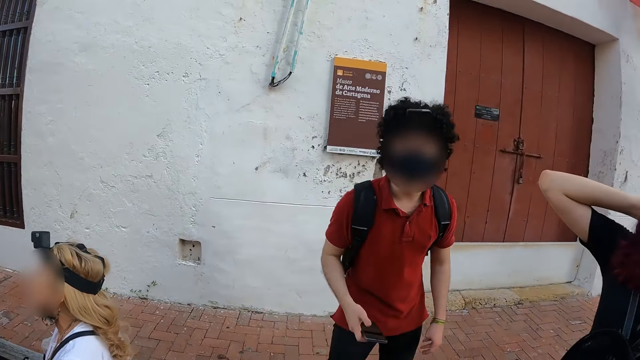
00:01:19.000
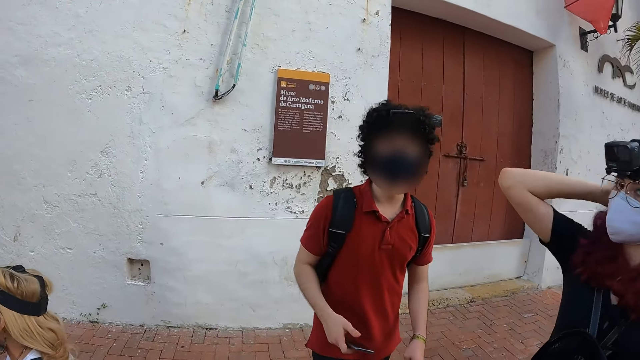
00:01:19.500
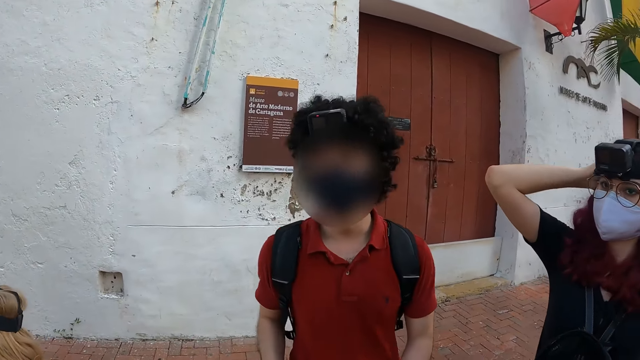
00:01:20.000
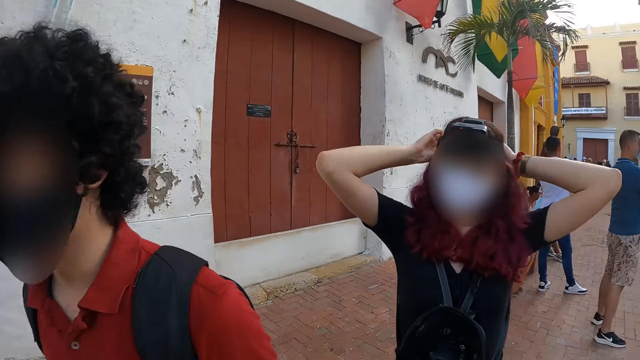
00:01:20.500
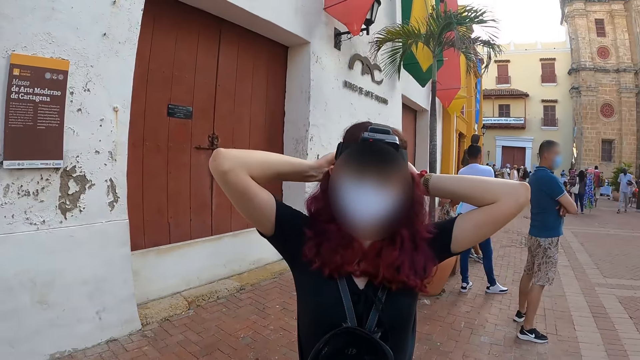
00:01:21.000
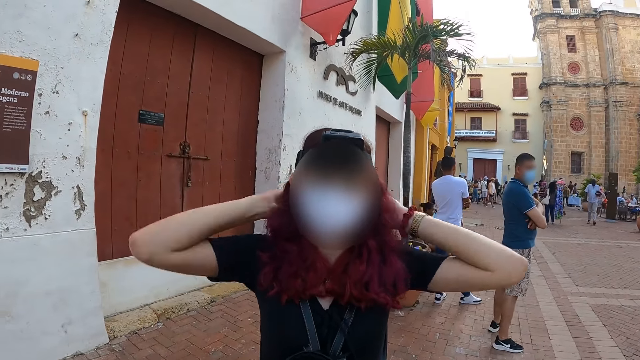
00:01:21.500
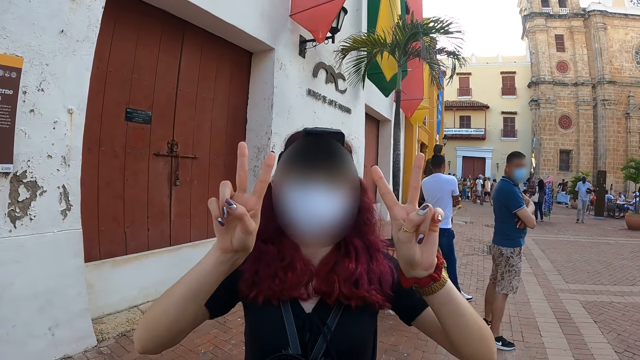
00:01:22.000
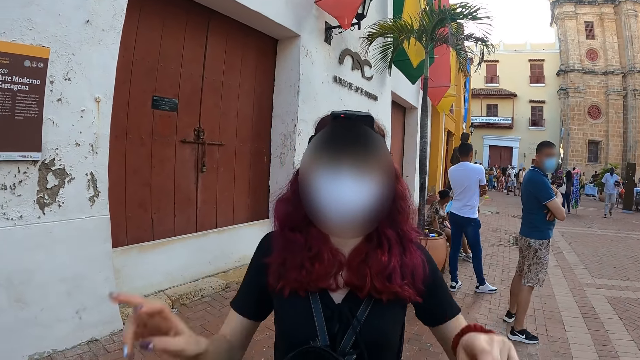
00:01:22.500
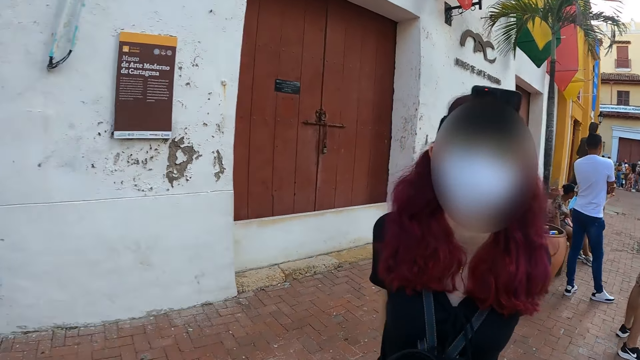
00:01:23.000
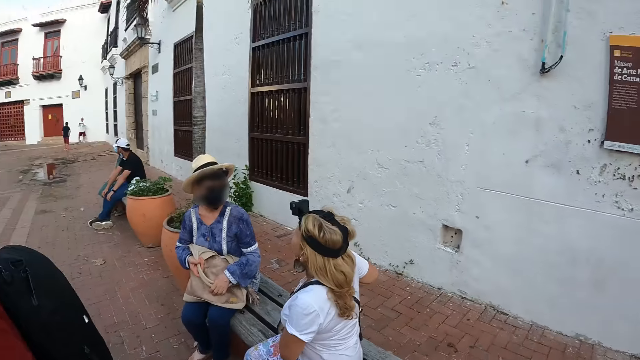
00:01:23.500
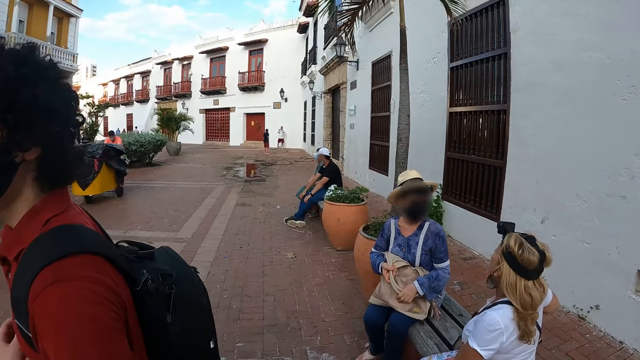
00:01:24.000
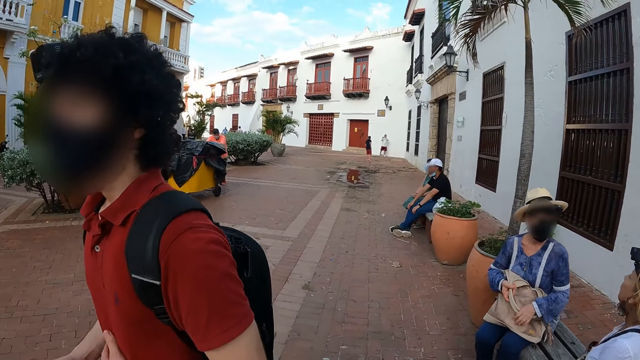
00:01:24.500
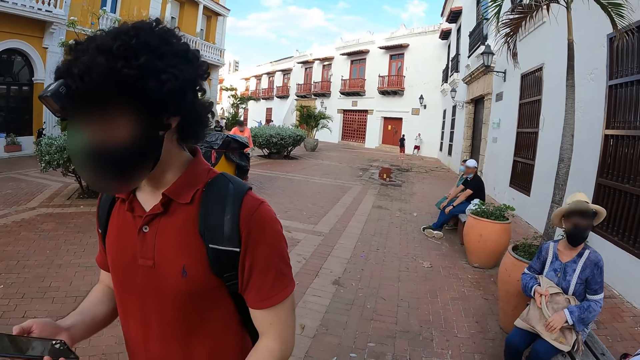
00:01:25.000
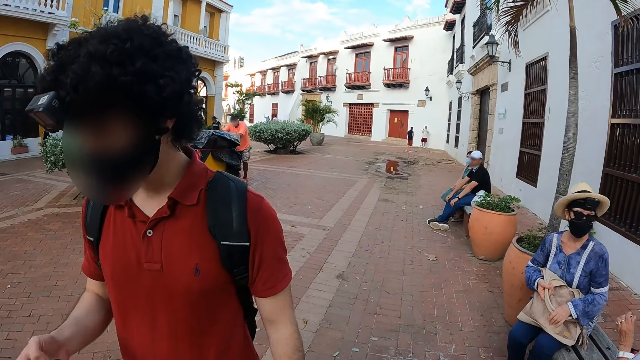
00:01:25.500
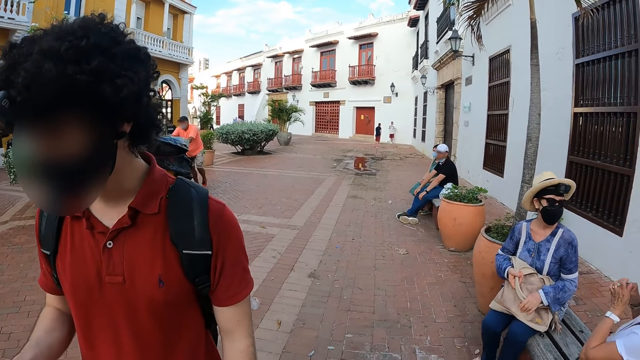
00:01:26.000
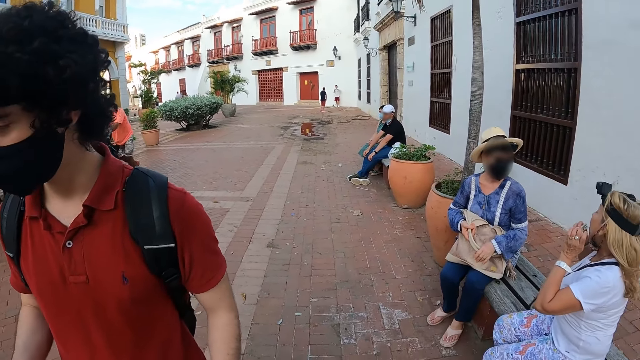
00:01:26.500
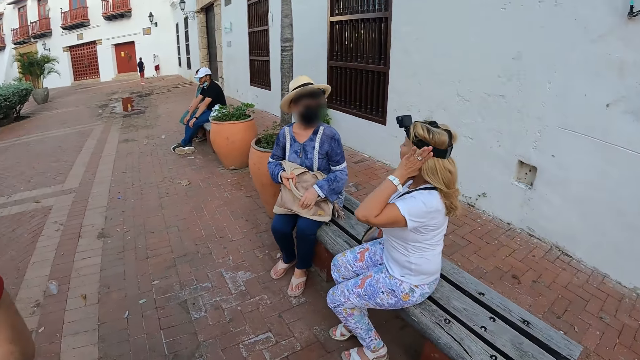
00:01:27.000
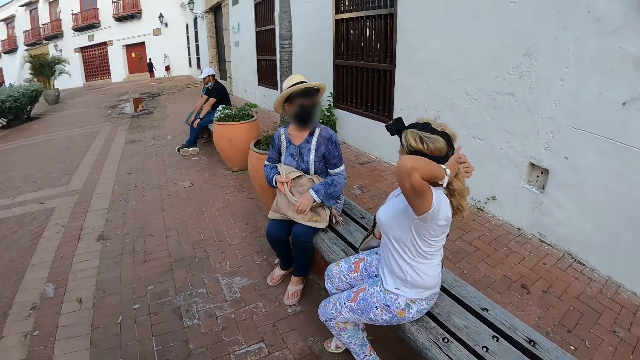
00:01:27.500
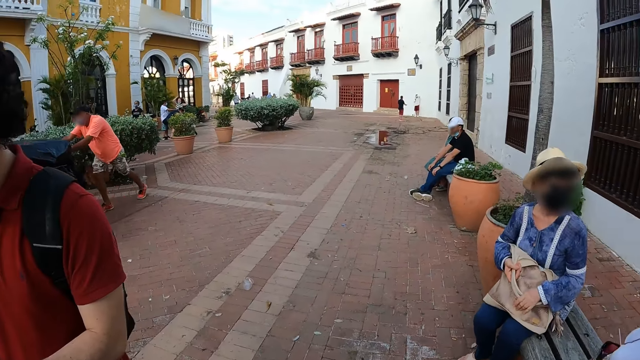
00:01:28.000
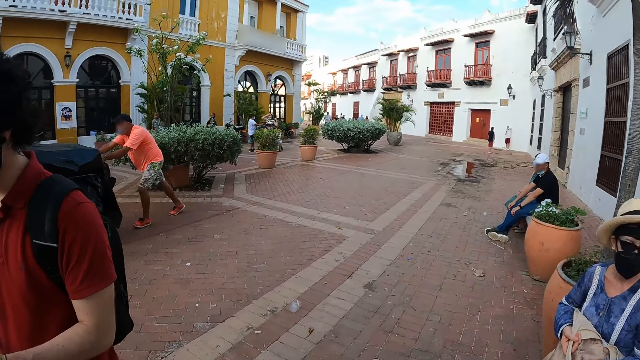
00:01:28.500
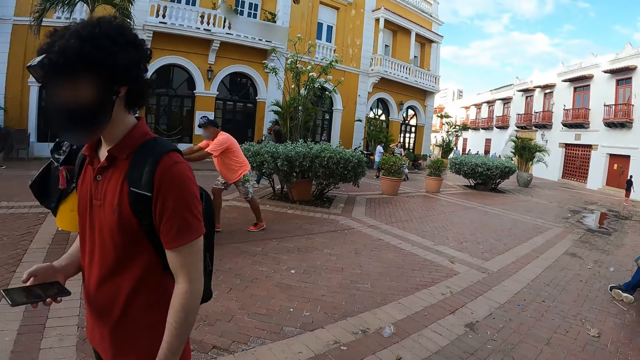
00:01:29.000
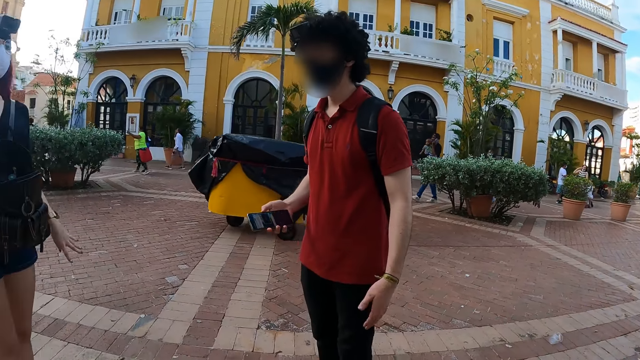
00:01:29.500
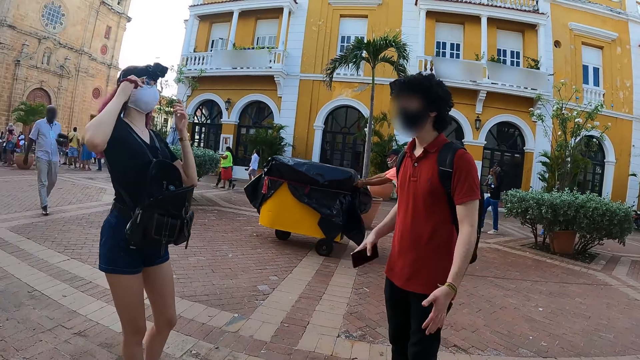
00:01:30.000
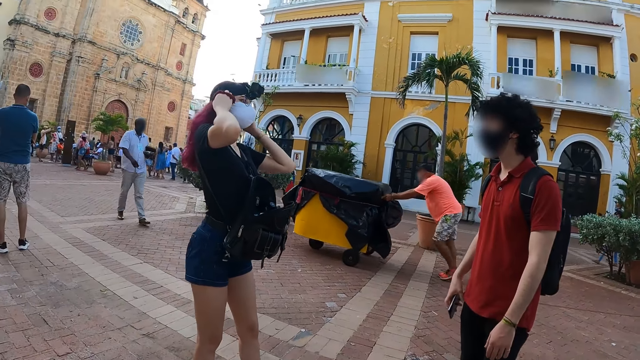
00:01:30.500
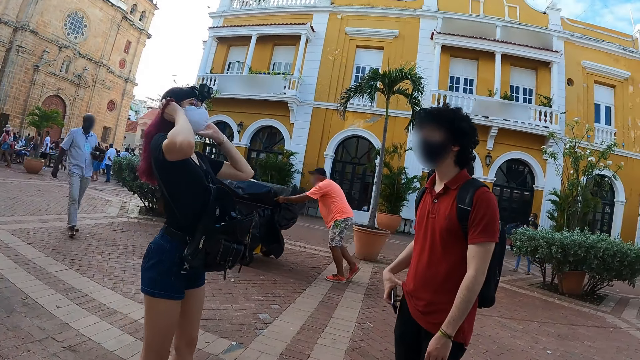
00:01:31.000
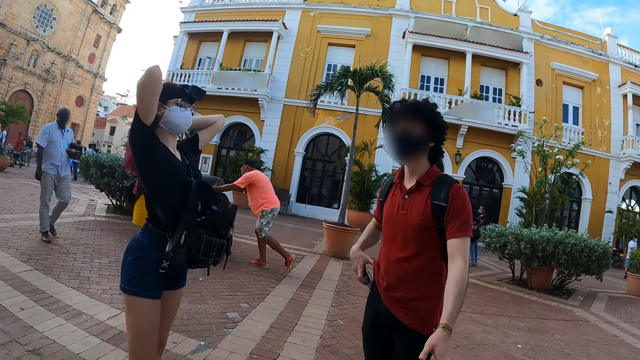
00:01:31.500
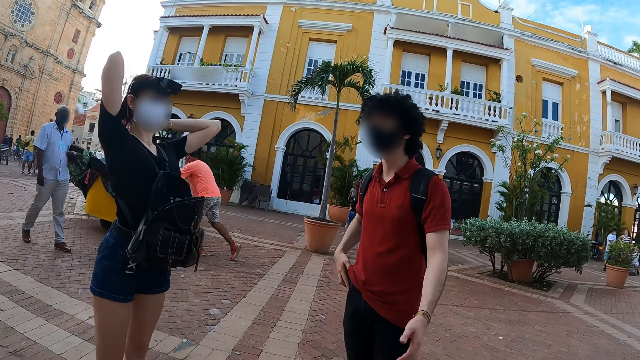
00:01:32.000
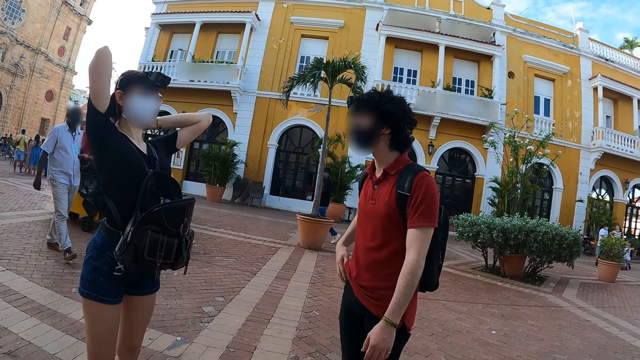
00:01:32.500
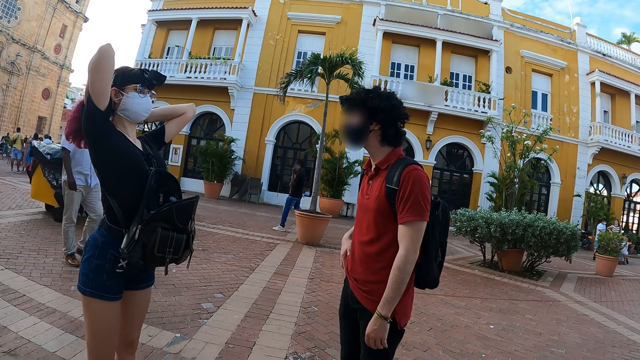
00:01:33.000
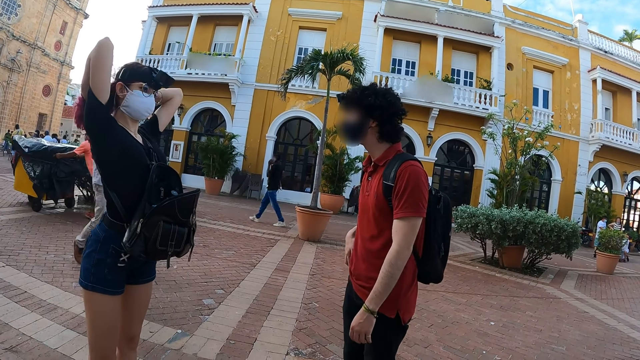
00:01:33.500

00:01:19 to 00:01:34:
The camera wearer interacts with the man and the woman. A woman does a chill with both hands. The camera wearer interacts with the woman. They look around. Another woman holds her hair with both hands. The man interacts with the first woman. The first woman holds her hair with both hands.

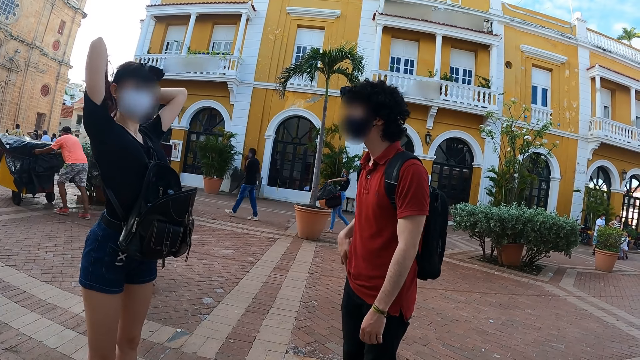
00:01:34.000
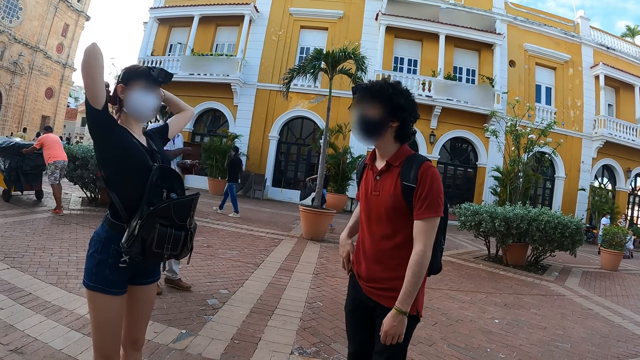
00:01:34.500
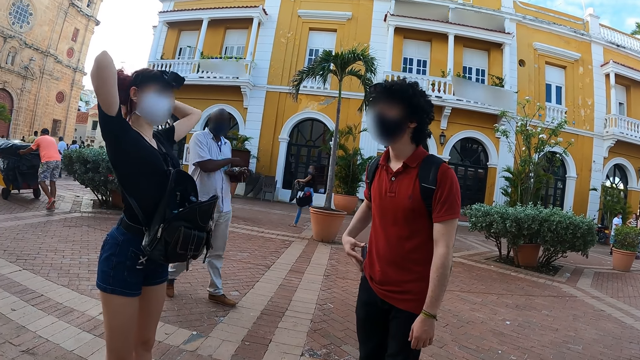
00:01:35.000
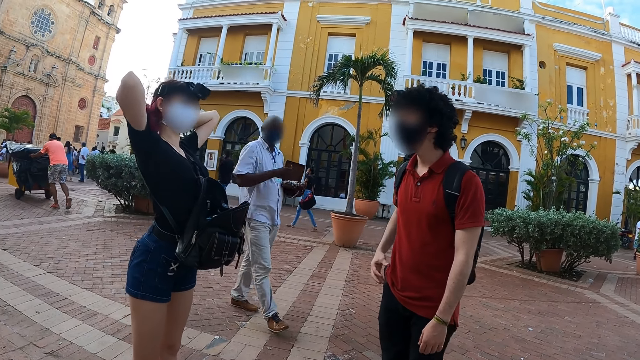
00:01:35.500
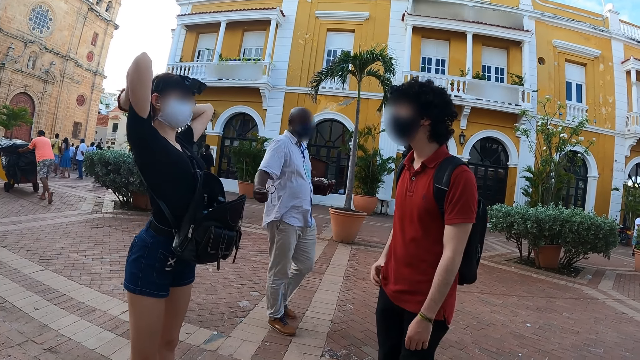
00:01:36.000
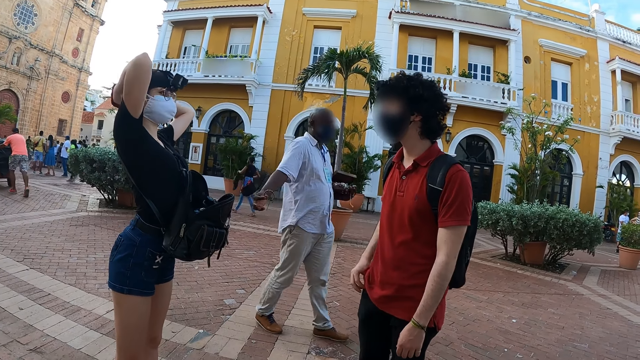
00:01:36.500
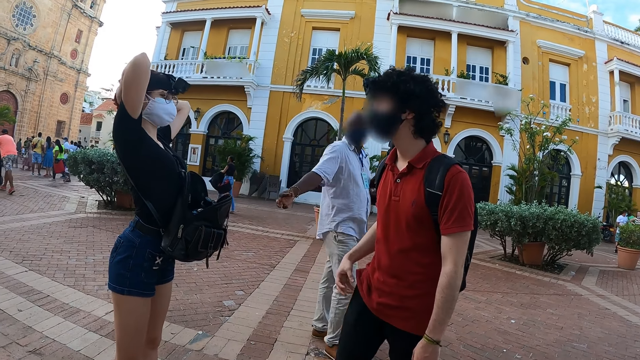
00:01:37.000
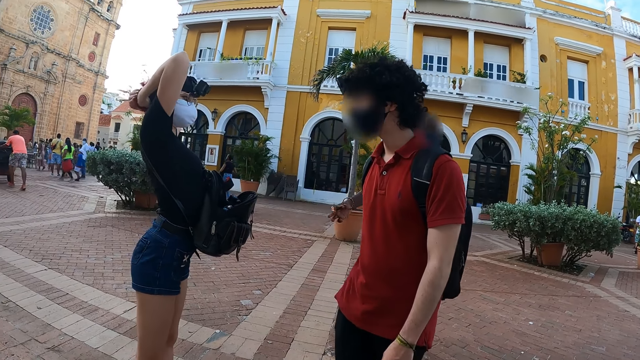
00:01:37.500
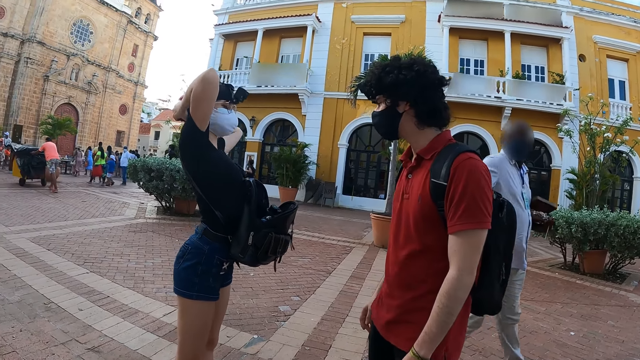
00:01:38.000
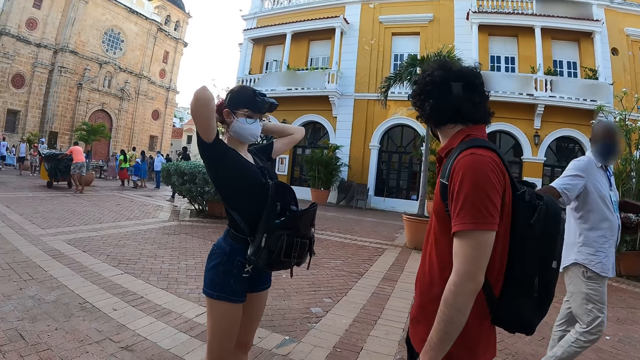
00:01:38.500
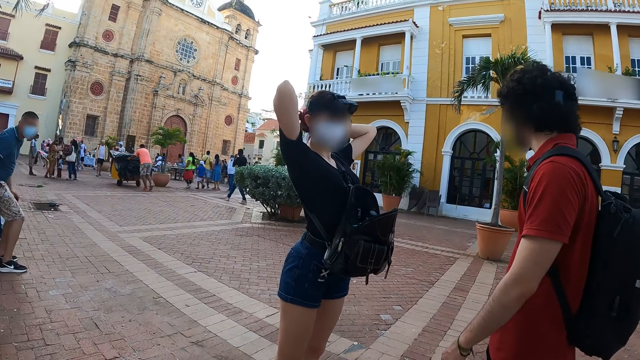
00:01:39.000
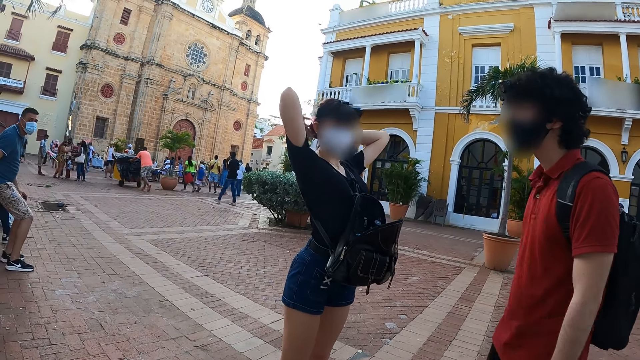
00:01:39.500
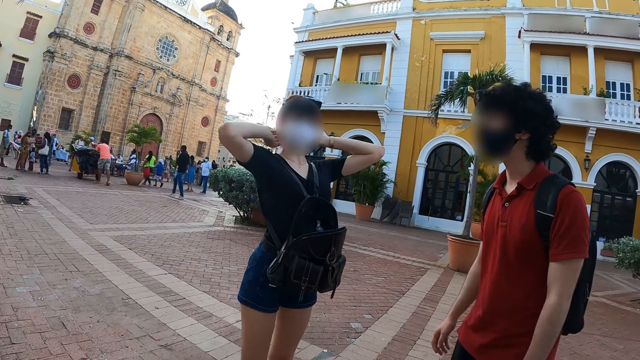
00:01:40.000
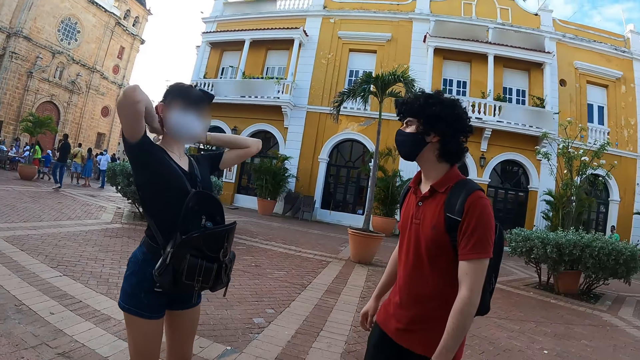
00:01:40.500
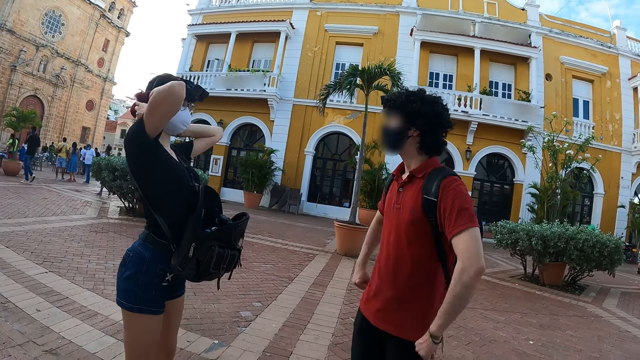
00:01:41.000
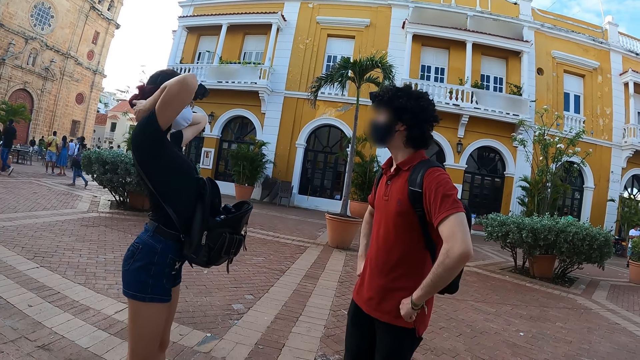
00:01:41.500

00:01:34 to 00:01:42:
The man places the phone into his pocket with his right hand. The camera wearer looks around.
